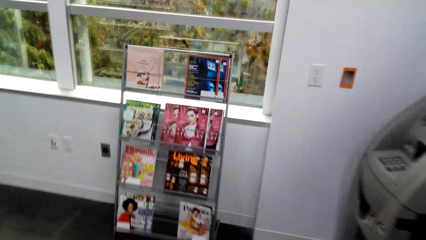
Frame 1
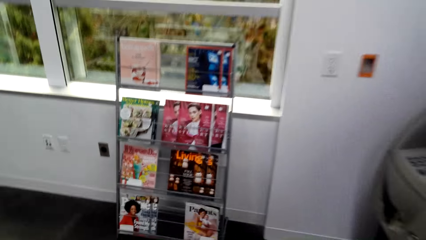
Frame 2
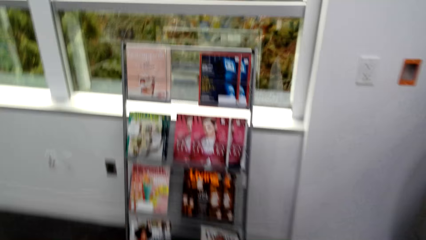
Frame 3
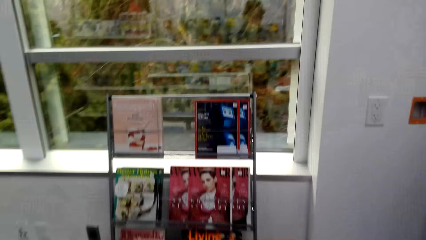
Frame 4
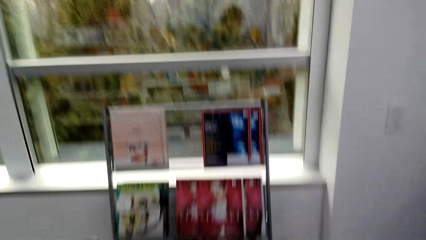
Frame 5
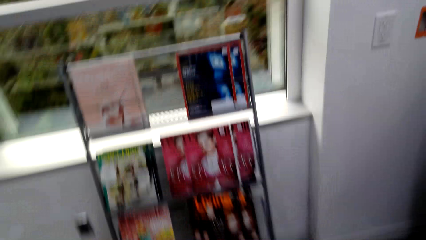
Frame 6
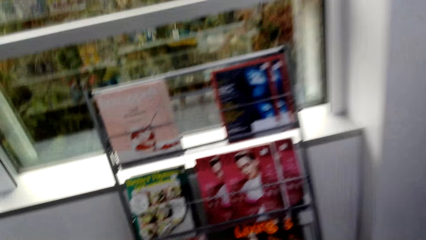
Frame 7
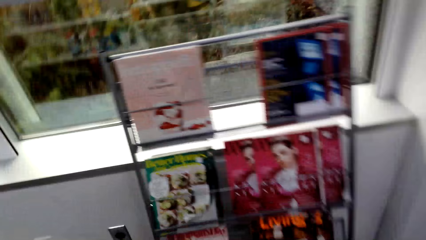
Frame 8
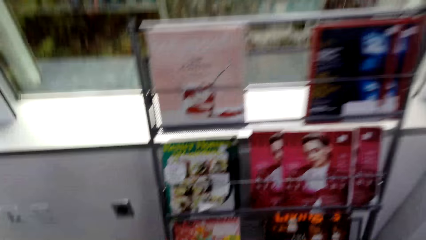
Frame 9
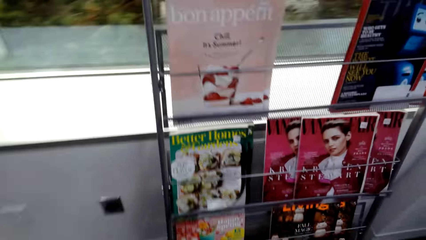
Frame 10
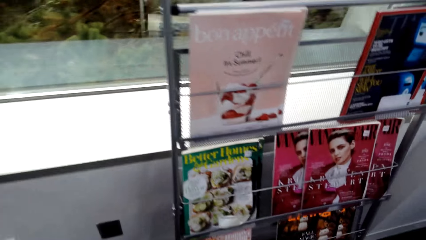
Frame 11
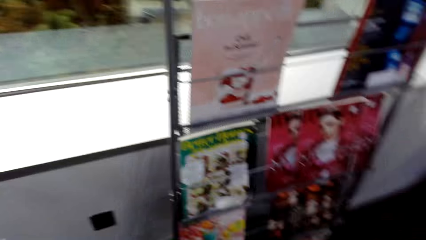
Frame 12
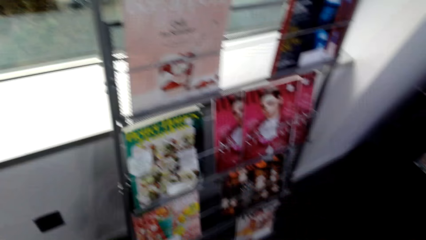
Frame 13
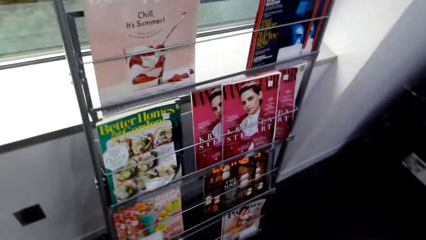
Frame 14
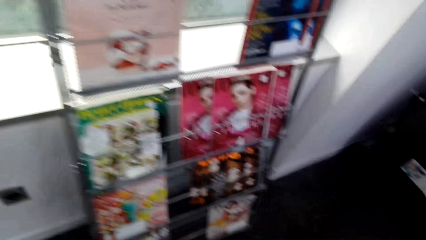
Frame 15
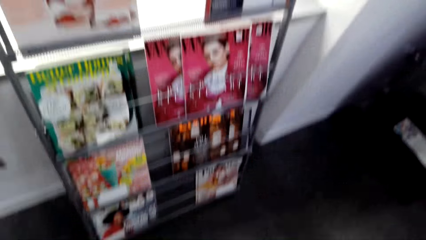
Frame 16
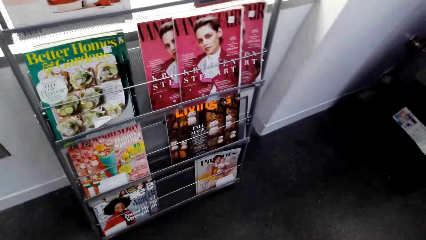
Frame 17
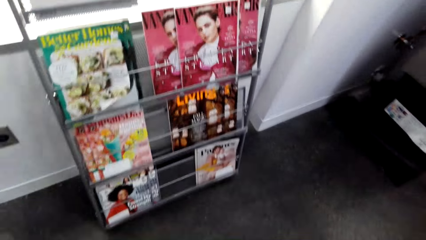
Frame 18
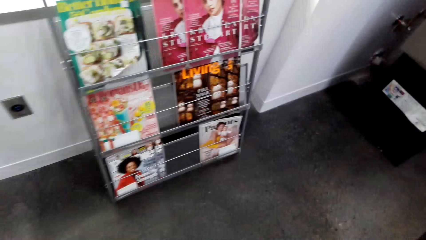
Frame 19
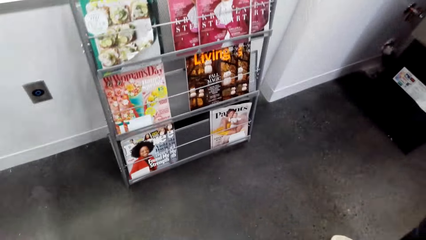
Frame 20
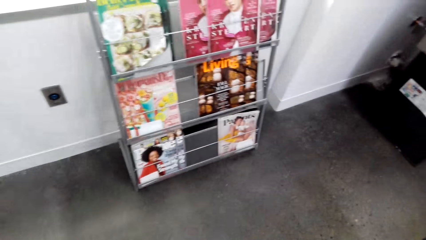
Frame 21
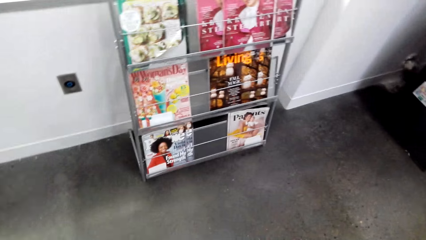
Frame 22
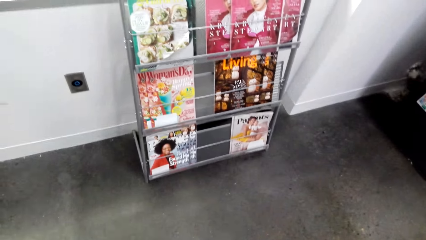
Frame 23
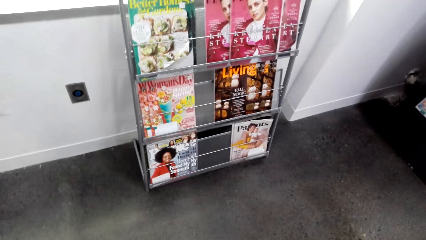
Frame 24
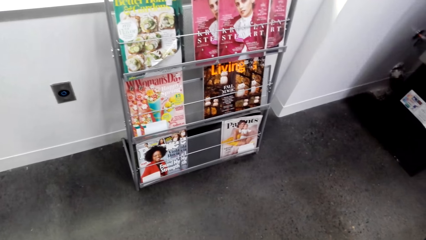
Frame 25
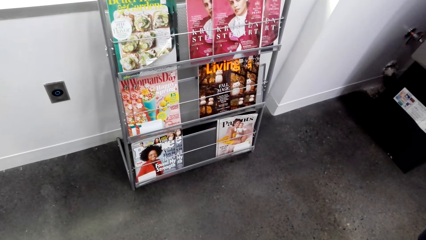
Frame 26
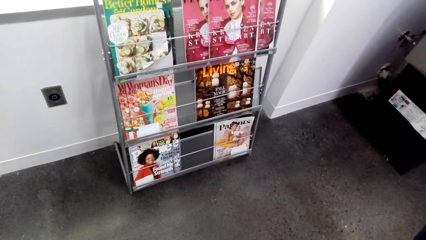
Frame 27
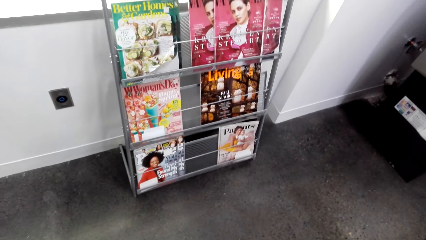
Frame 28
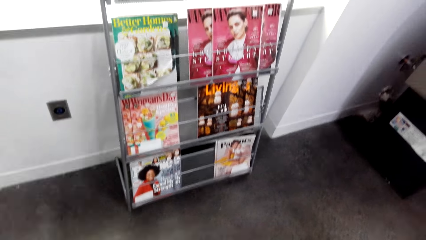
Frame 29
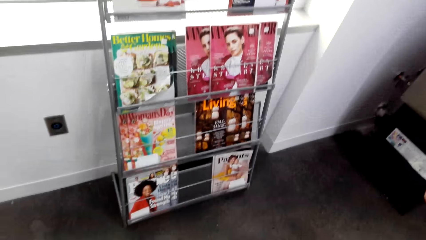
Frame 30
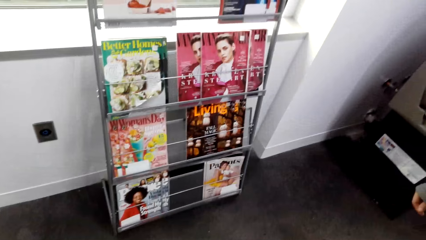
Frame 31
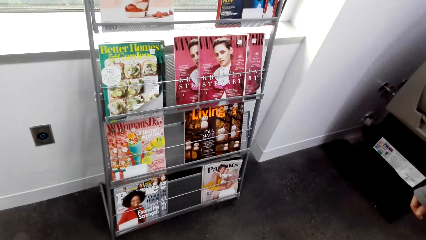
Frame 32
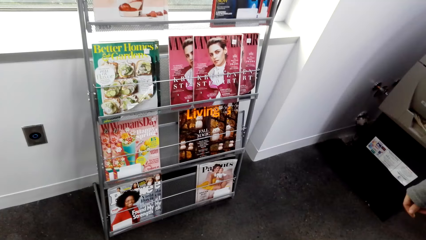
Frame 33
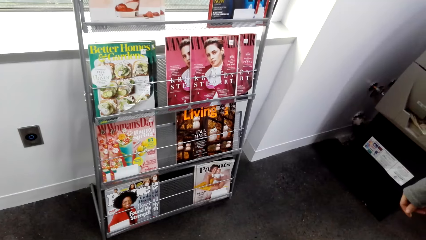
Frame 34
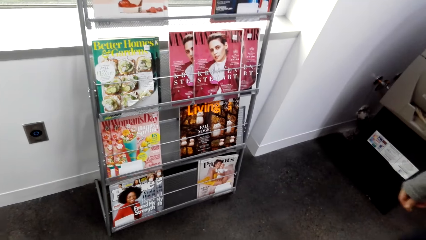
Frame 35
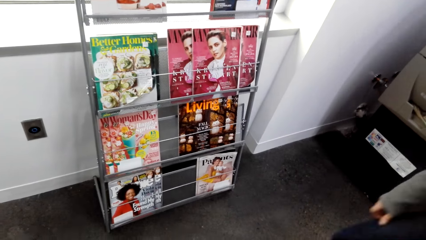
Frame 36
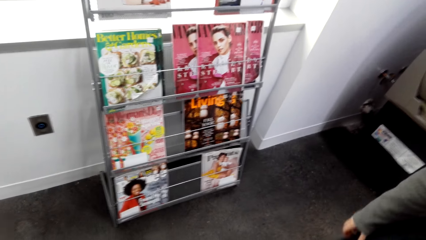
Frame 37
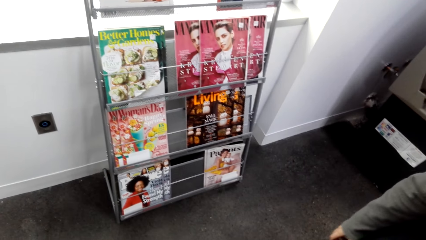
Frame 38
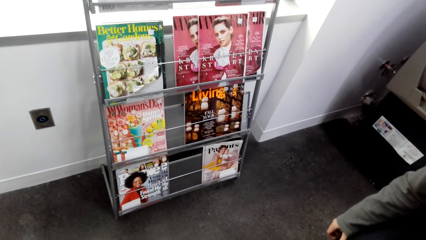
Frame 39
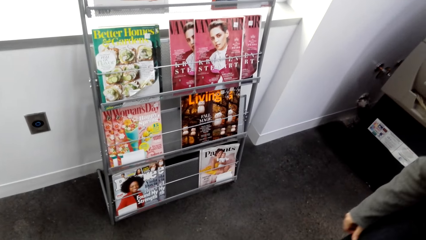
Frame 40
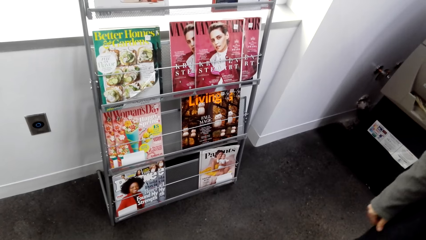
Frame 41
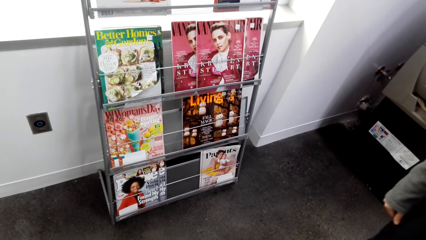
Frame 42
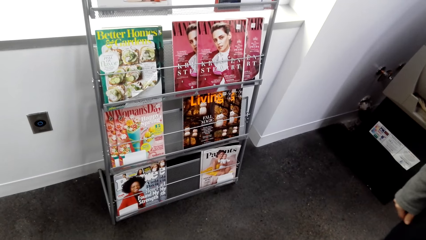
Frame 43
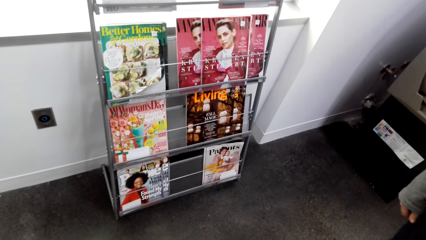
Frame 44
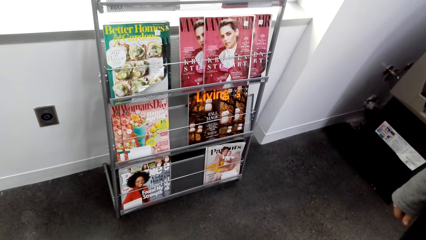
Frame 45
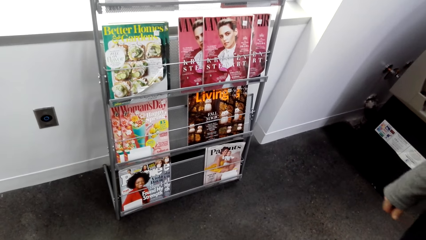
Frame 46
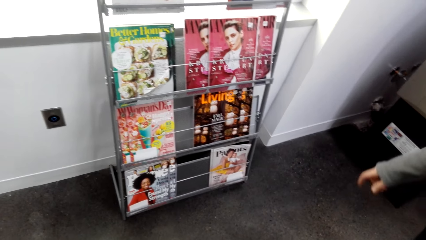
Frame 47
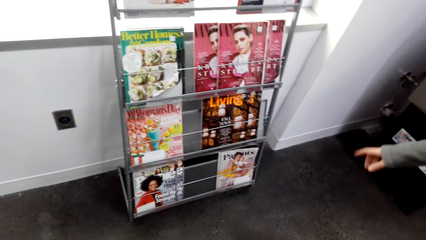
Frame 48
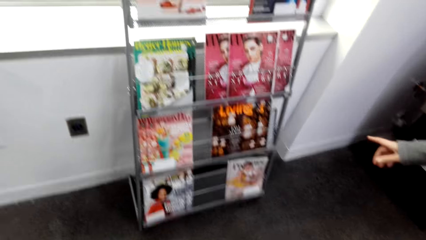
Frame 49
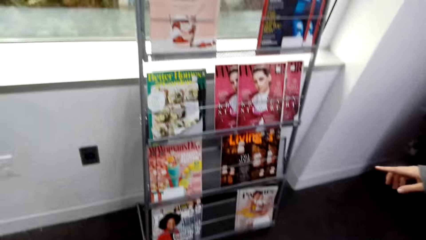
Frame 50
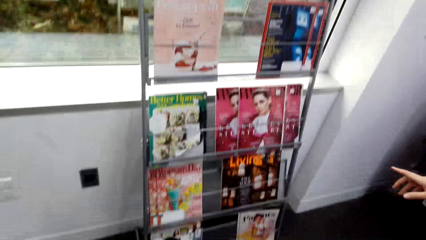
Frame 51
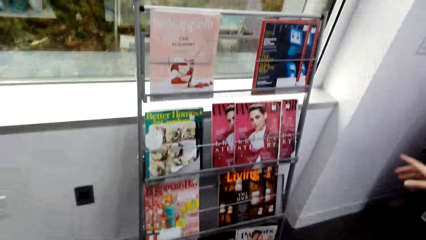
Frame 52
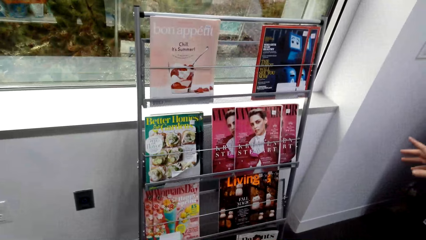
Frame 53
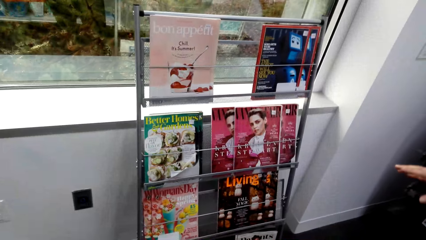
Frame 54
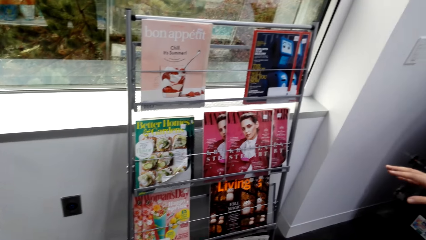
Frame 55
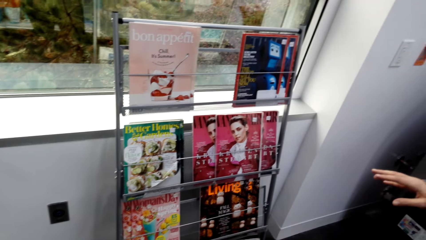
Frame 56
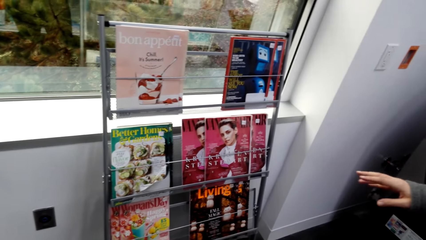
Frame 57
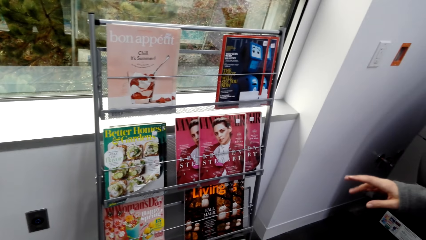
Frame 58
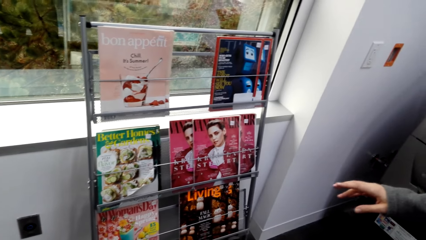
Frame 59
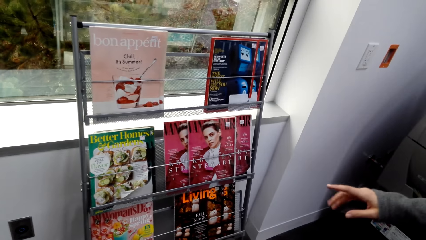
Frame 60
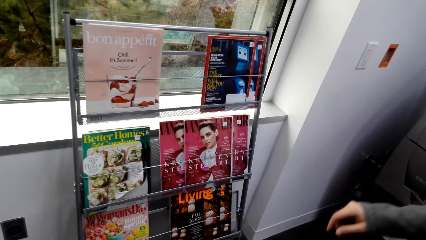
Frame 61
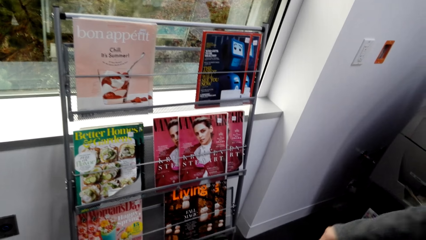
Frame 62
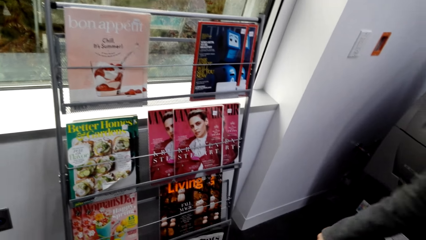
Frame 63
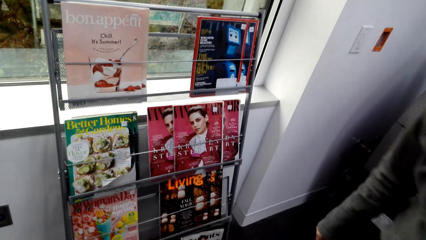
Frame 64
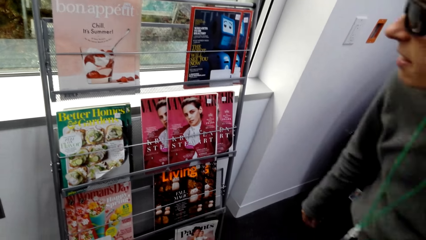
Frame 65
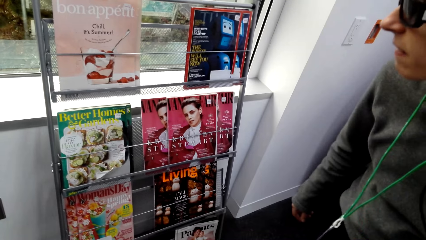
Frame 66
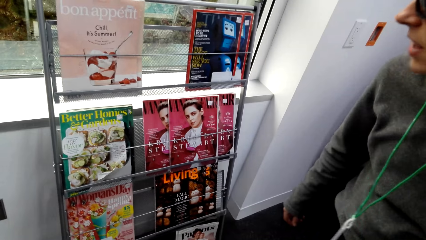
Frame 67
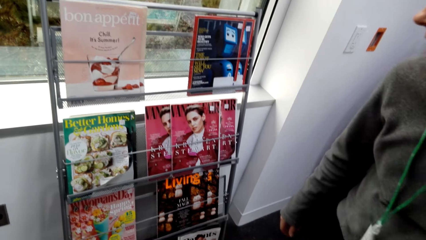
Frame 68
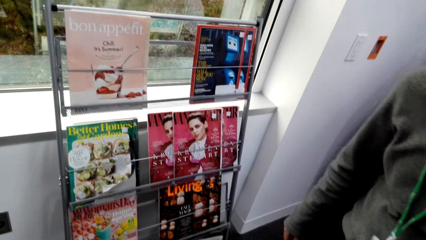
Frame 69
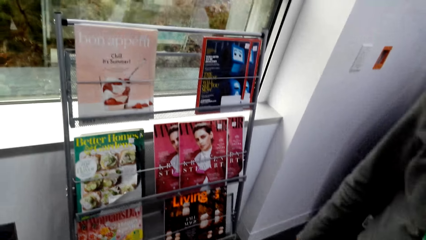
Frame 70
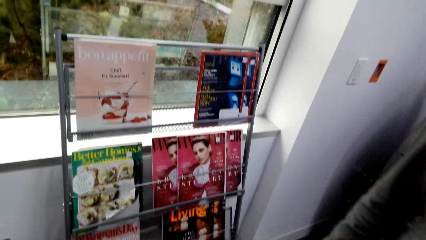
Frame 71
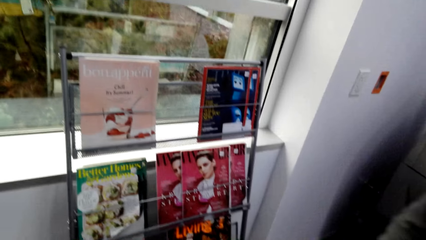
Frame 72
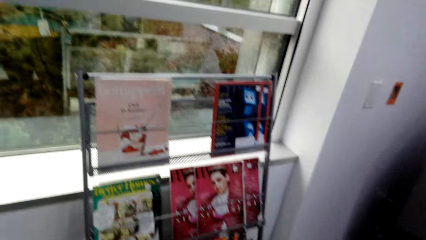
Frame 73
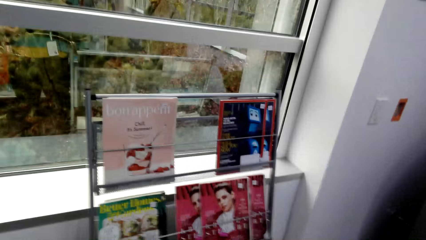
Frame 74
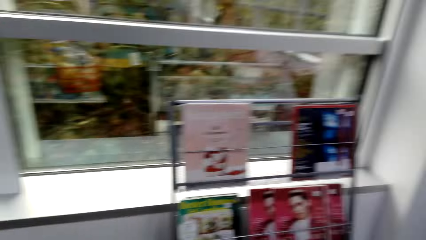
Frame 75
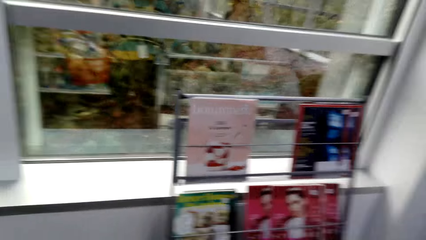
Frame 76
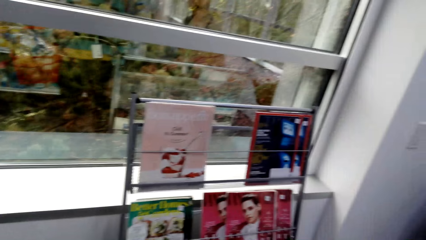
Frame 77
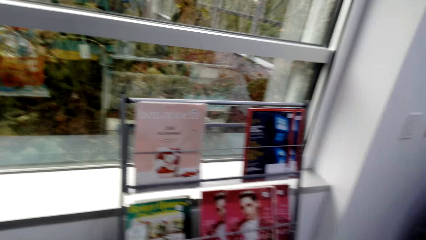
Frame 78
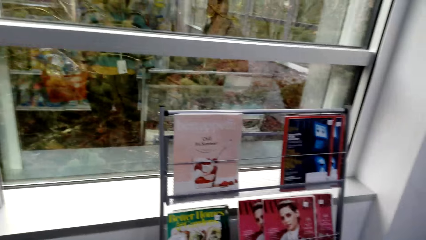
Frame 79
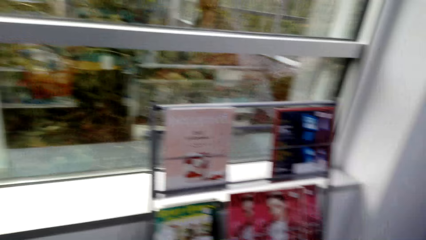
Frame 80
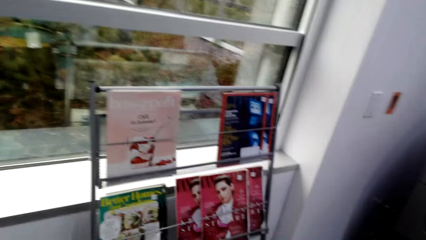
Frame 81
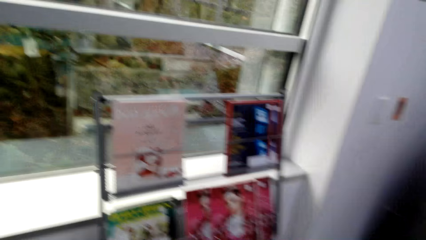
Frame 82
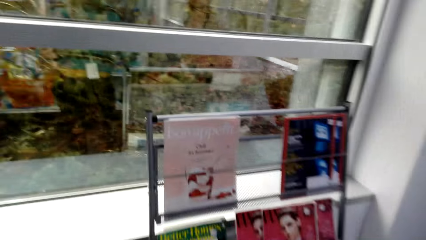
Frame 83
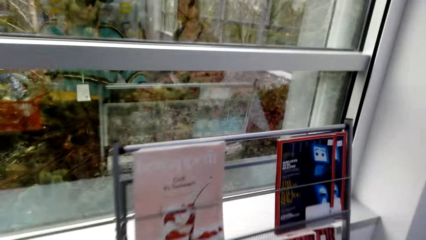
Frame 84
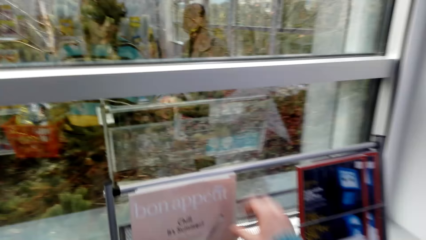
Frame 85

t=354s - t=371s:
The camera wearer looks at the magazines on the books rack. A woman points at the magazines on the books rack. The camera wearer walks around.
